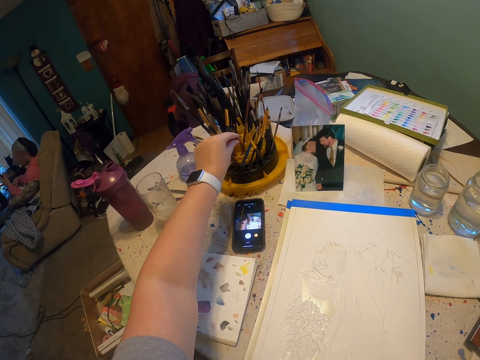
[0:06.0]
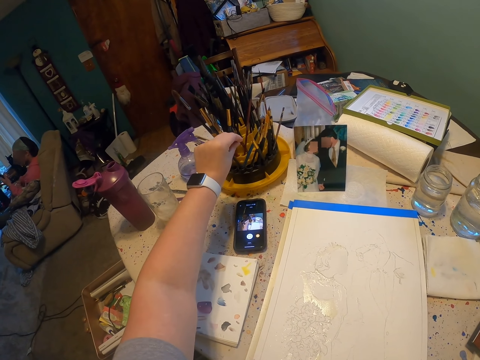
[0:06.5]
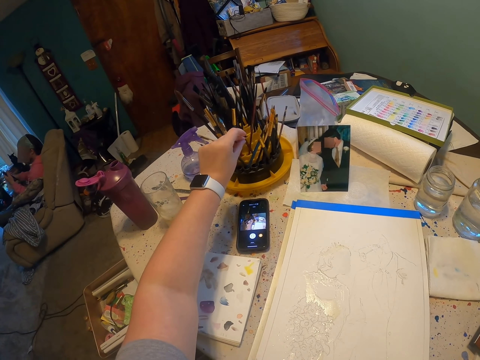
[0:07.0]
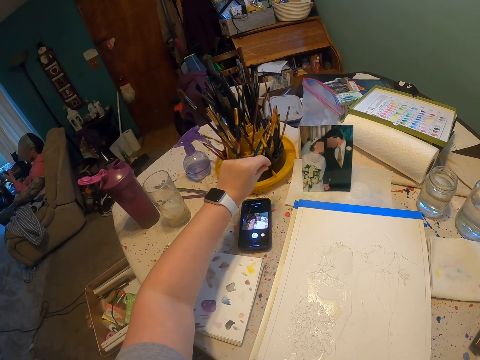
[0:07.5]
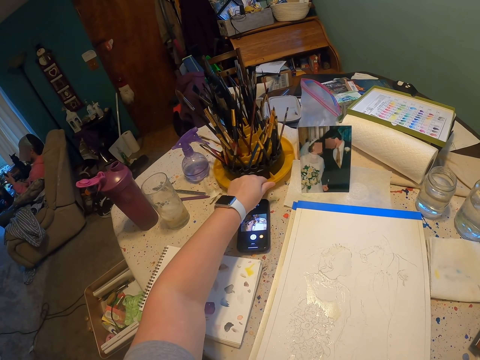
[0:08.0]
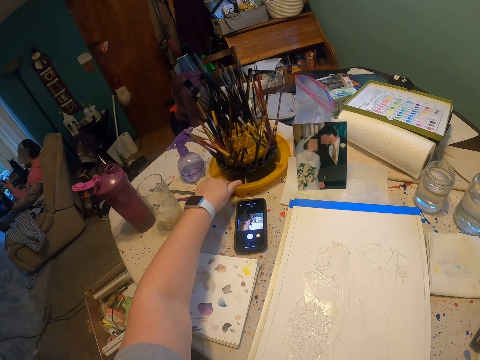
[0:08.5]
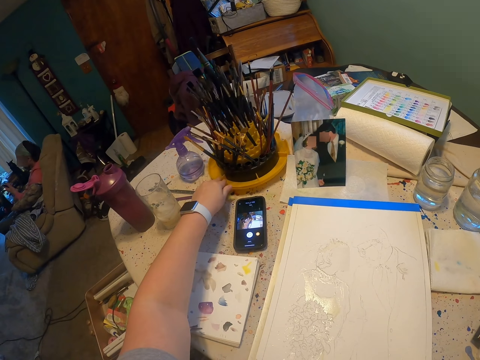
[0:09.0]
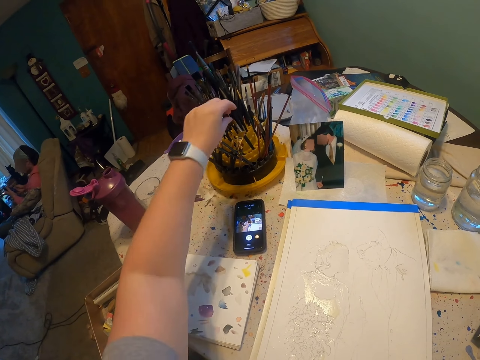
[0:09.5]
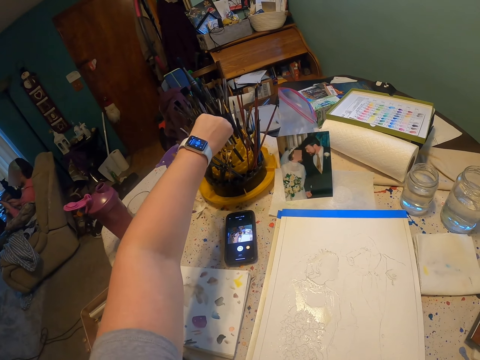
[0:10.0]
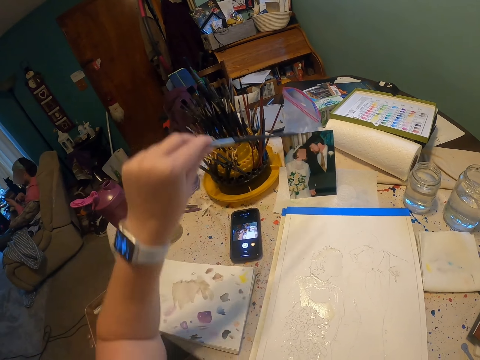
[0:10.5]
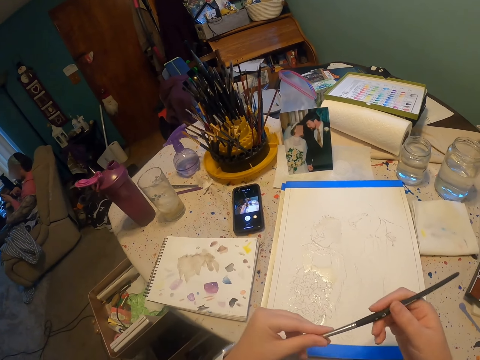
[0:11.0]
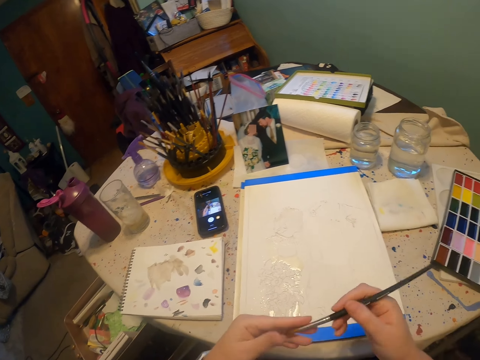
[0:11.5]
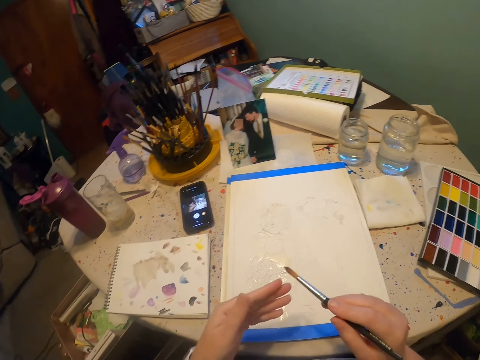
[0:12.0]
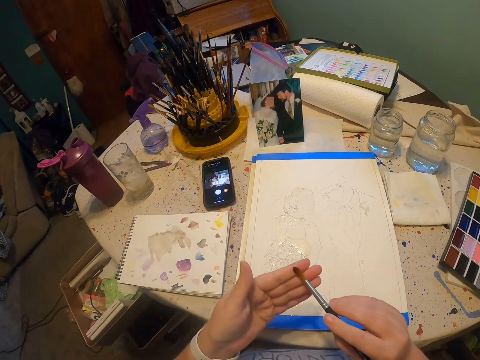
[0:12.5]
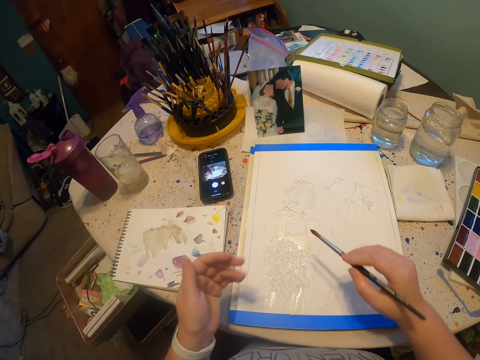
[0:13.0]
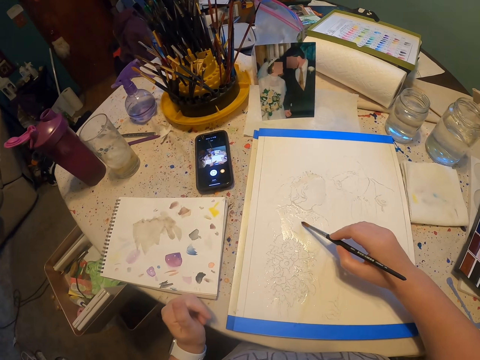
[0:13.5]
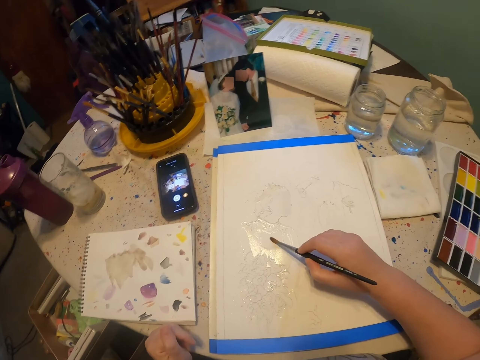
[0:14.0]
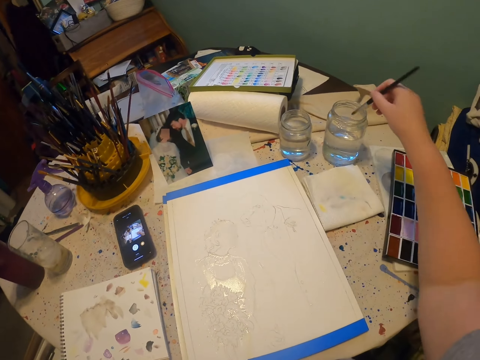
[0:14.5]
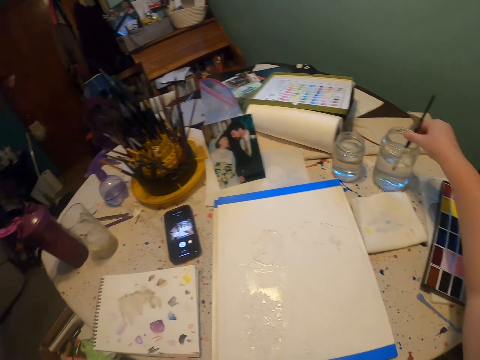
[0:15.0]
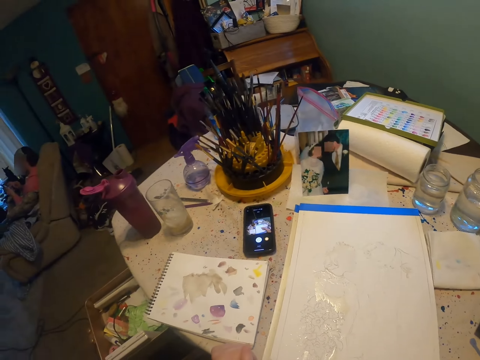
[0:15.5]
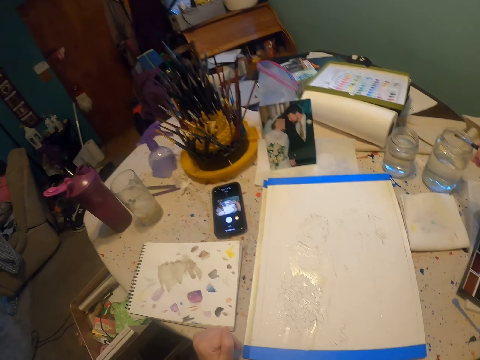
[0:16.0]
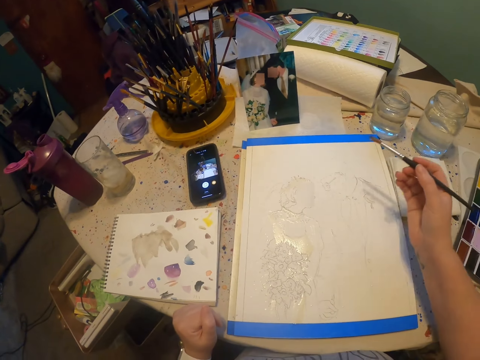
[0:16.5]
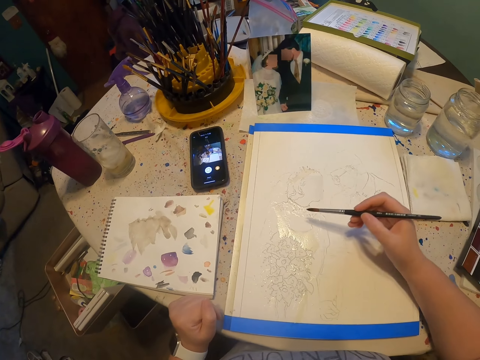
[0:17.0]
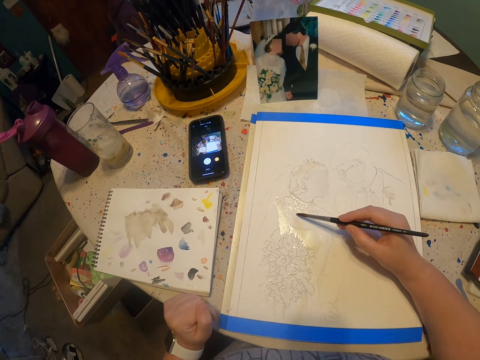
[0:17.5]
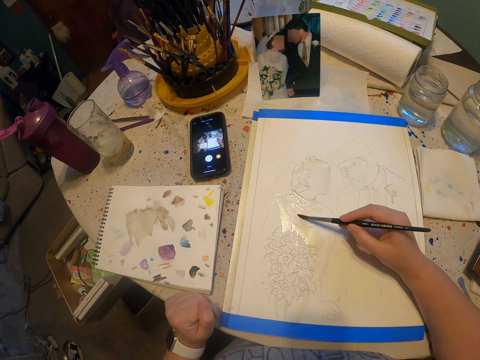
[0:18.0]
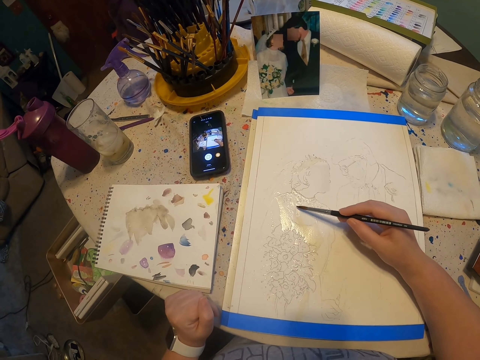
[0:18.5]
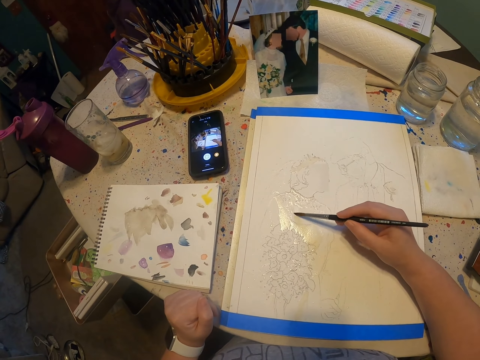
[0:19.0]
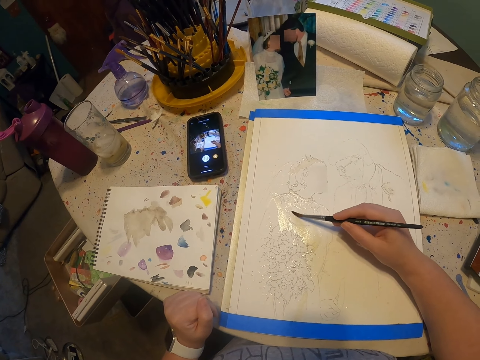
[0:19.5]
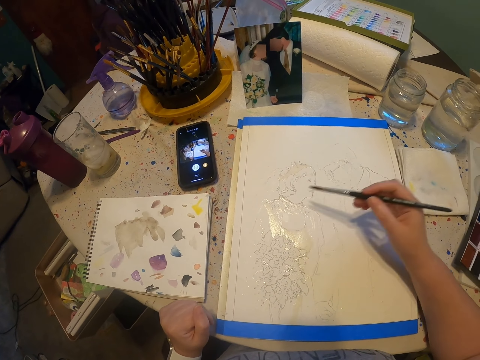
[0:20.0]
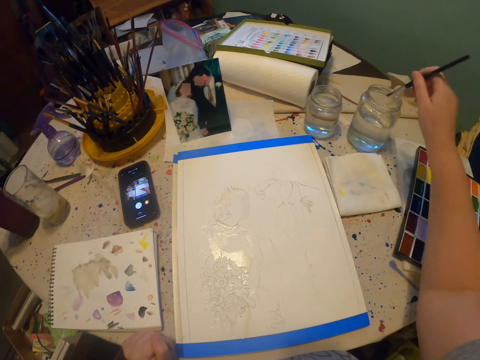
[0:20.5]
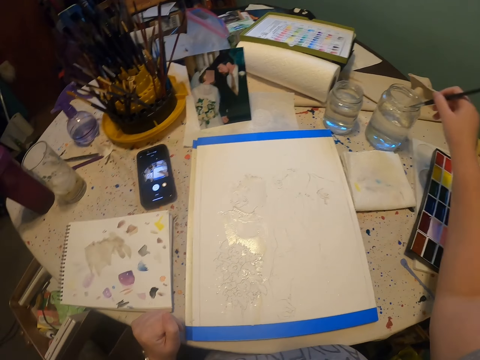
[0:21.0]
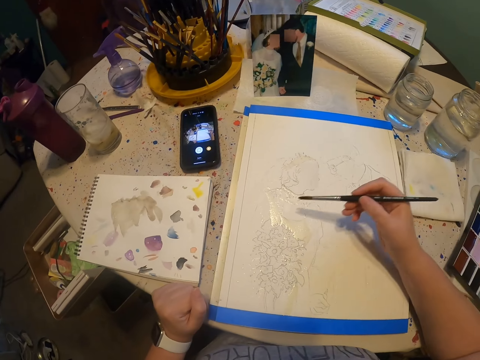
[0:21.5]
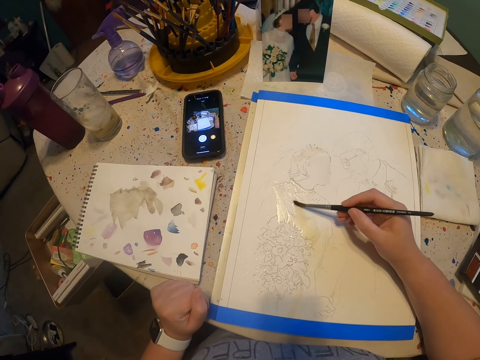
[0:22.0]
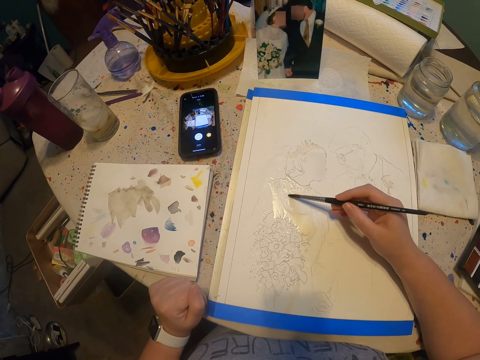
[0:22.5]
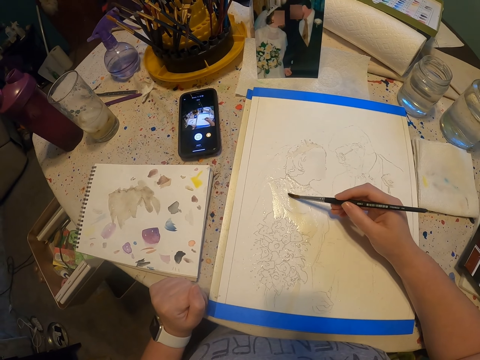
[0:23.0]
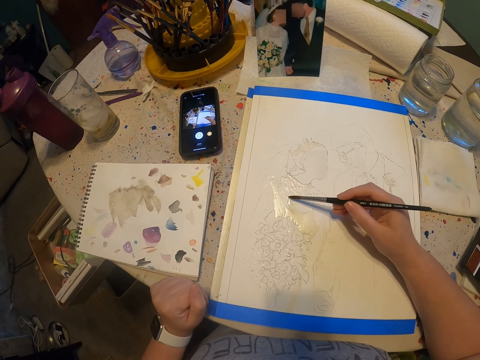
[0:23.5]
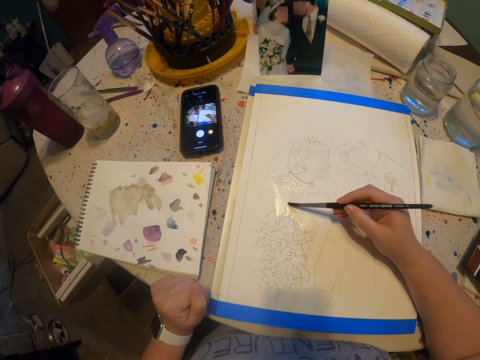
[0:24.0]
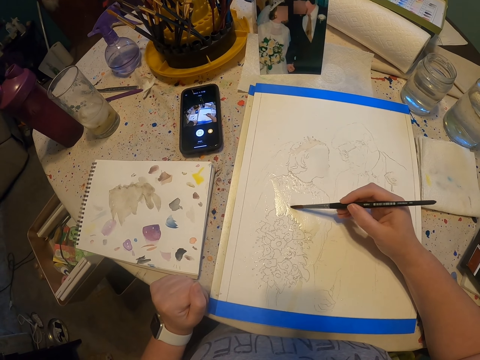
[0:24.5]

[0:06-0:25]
The camera wearer touches the paint brush. They pick the paint brush. They paint on the paint paper. They dip the paint brush on the colorless solution. They paint on the paint paper. They dip the paint brush on the colorless solution. They paint on the paint paper.

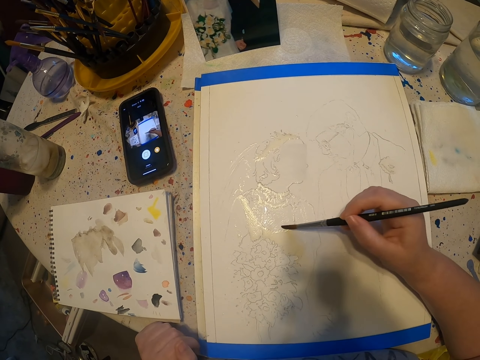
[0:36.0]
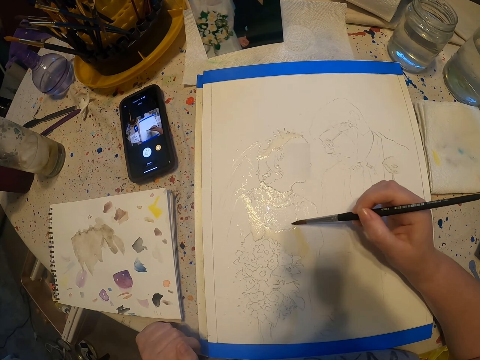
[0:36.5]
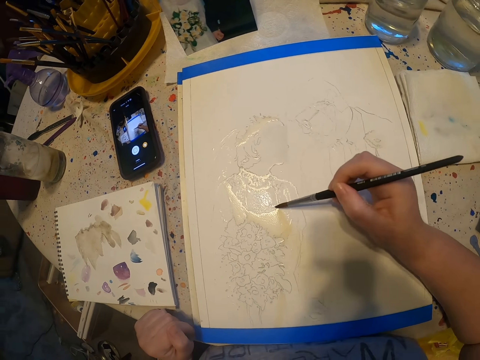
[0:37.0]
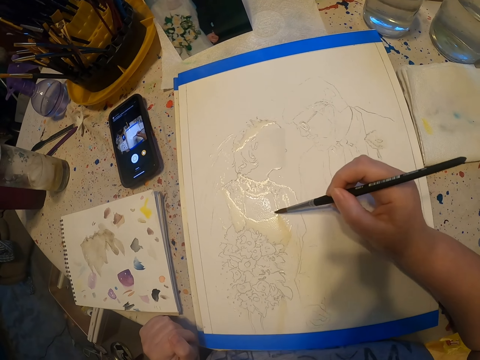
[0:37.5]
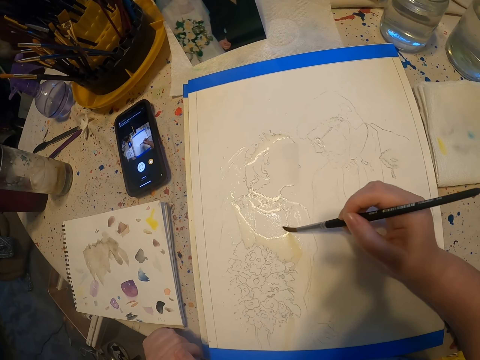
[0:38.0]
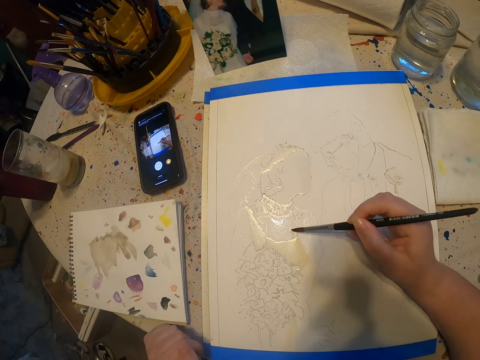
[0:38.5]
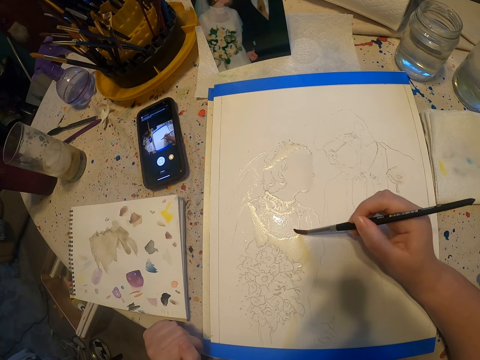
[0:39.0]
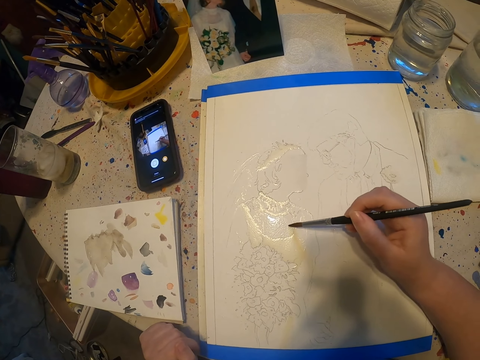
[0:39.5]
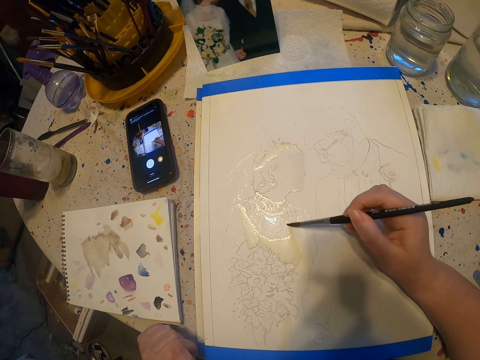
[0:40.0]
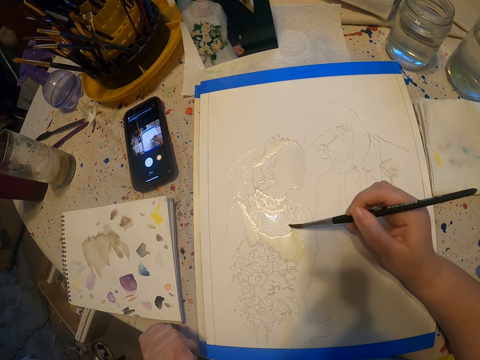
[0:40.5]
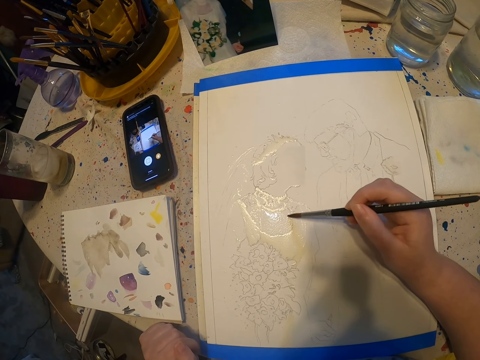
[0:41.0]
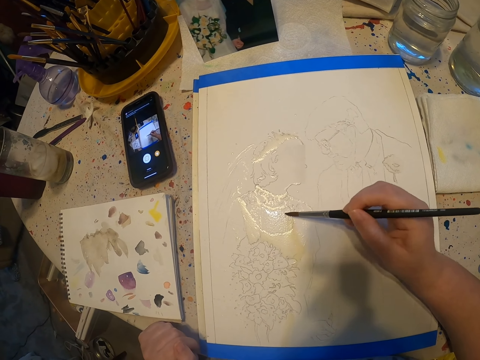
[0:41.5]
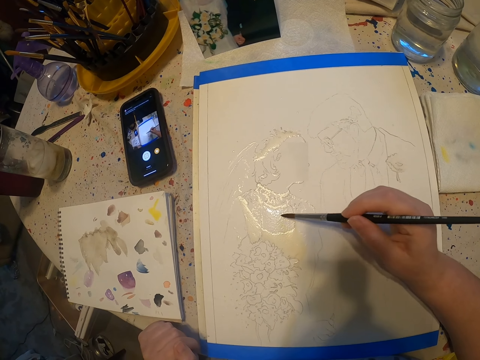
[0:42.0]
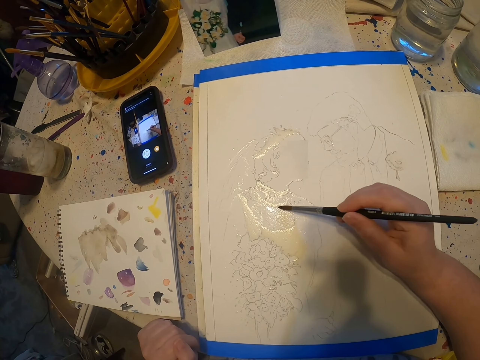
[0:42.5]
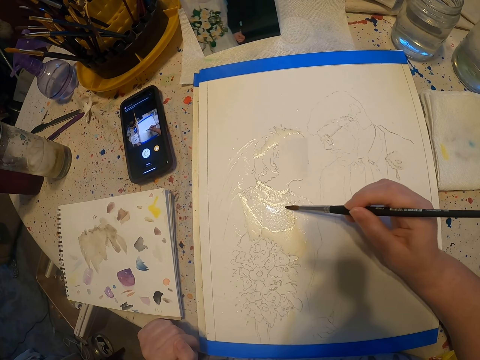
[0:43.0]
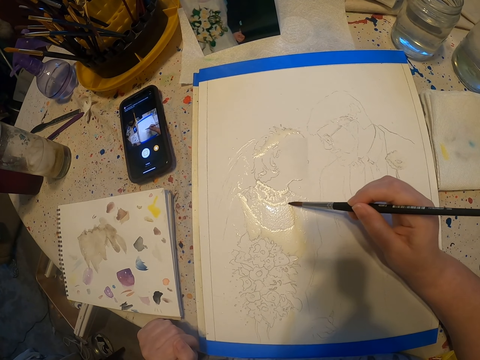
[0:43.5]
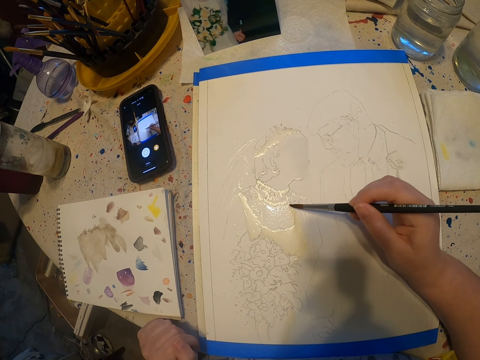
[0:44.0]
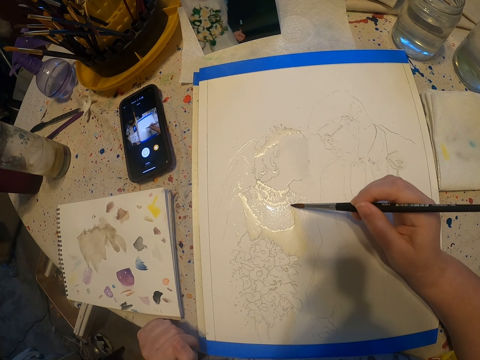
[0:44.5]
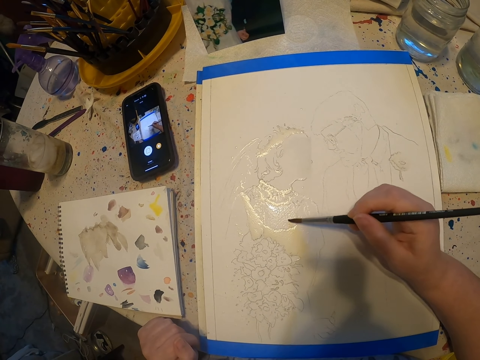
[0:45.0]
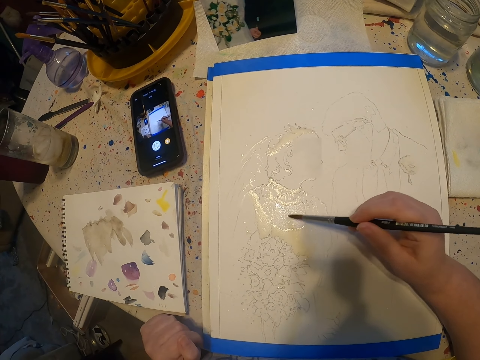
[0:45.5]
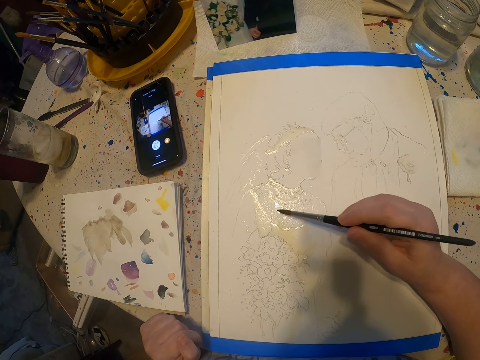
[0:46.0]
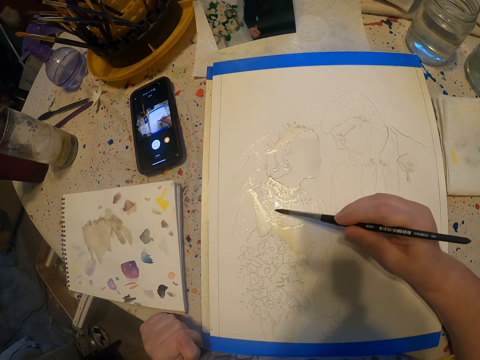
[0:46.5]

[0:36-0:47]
The camera wearer paints on the paint paper.
